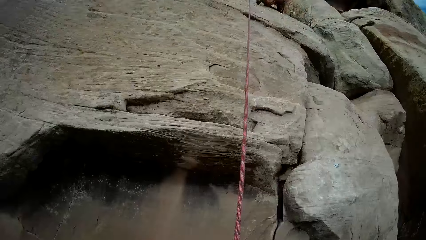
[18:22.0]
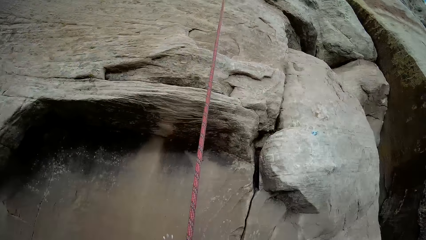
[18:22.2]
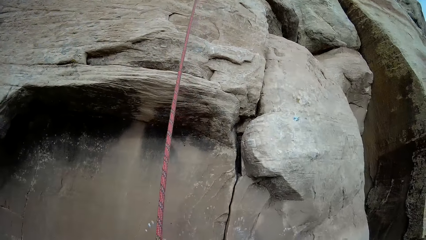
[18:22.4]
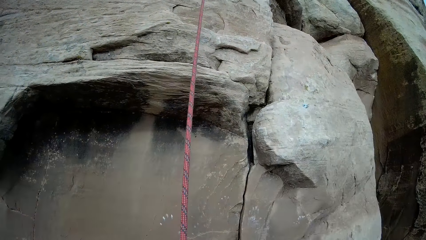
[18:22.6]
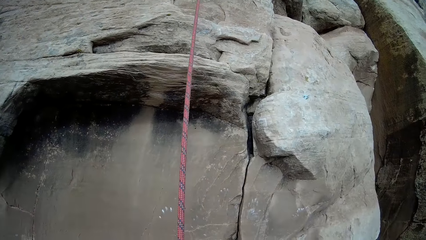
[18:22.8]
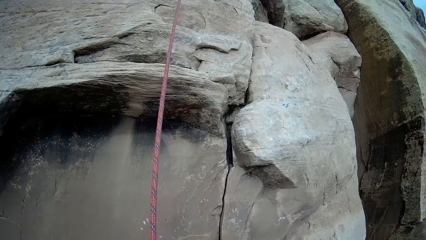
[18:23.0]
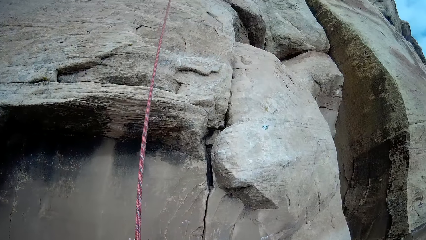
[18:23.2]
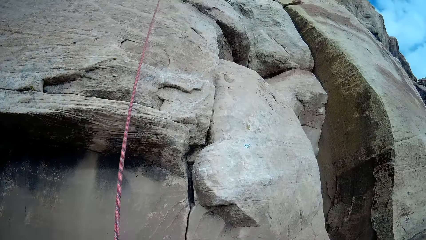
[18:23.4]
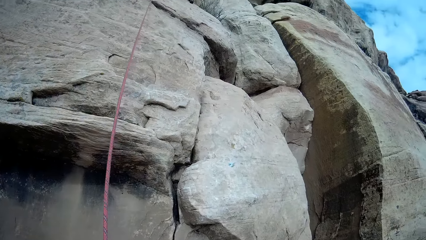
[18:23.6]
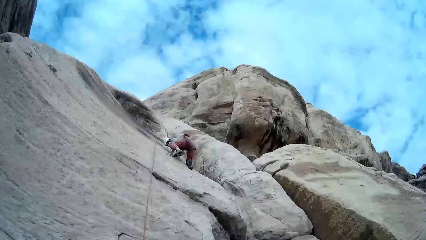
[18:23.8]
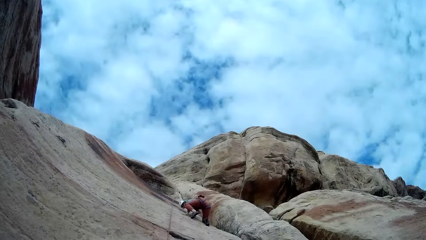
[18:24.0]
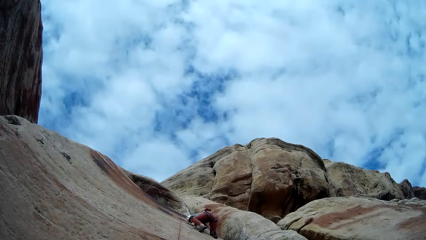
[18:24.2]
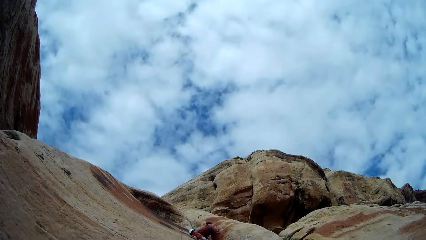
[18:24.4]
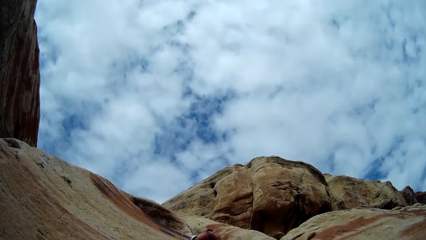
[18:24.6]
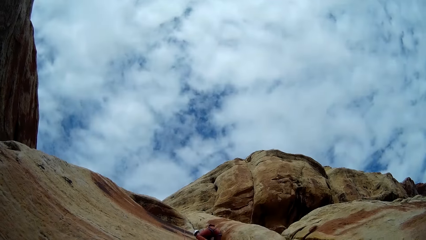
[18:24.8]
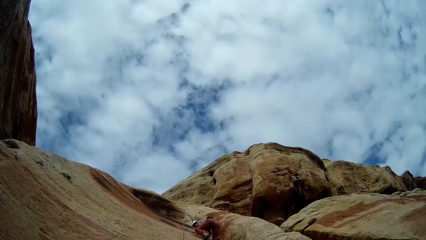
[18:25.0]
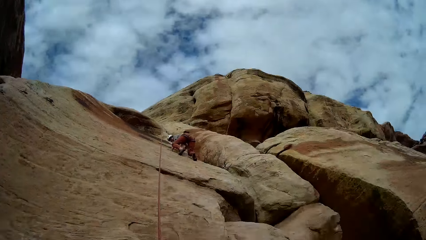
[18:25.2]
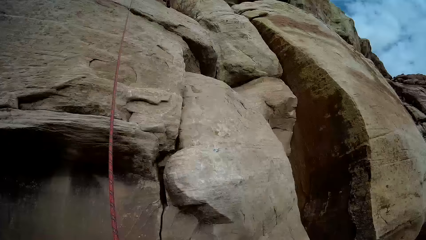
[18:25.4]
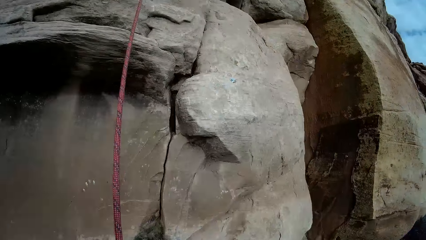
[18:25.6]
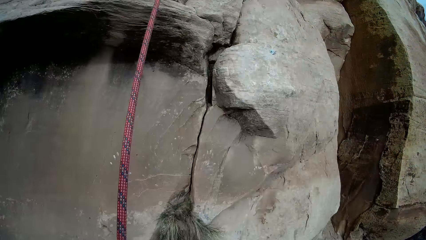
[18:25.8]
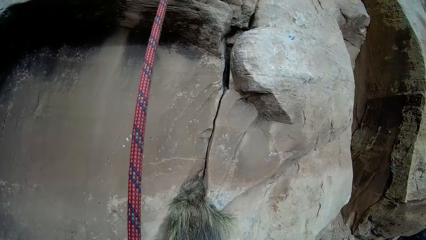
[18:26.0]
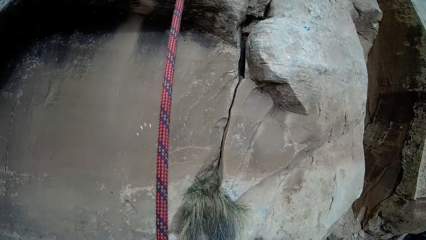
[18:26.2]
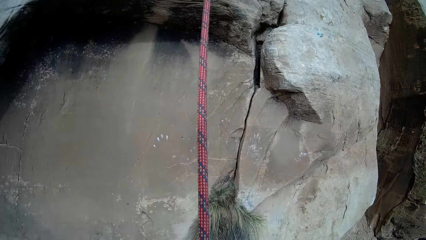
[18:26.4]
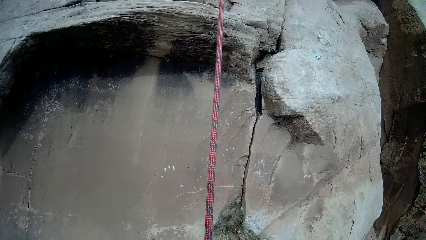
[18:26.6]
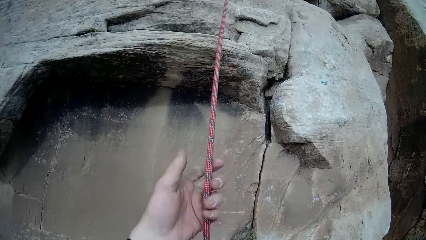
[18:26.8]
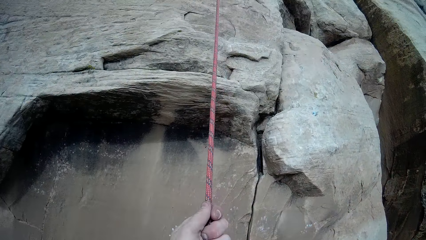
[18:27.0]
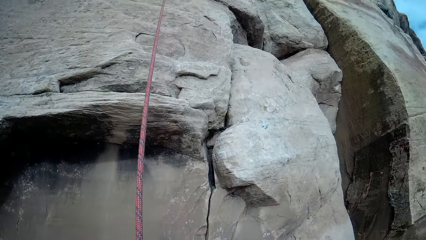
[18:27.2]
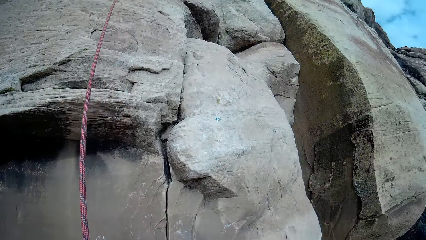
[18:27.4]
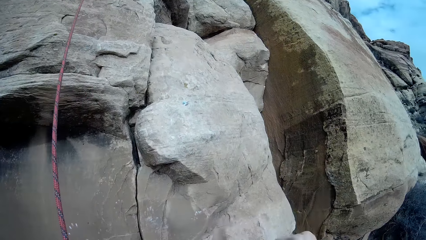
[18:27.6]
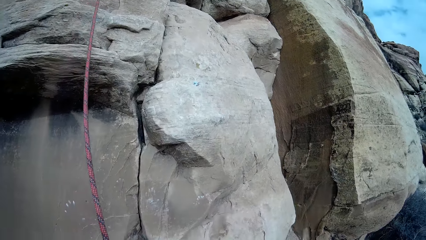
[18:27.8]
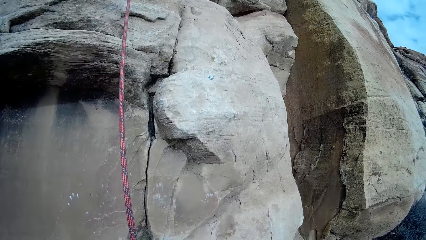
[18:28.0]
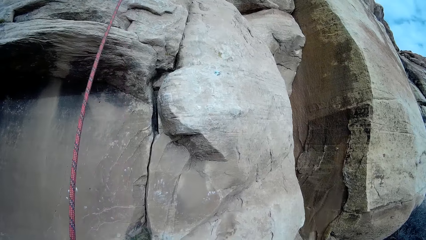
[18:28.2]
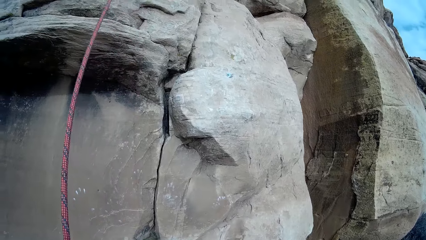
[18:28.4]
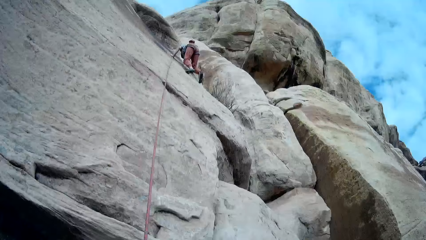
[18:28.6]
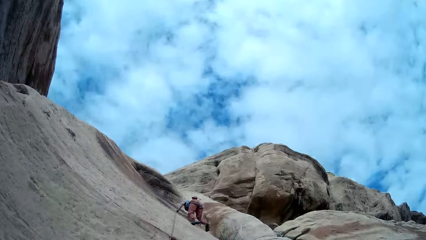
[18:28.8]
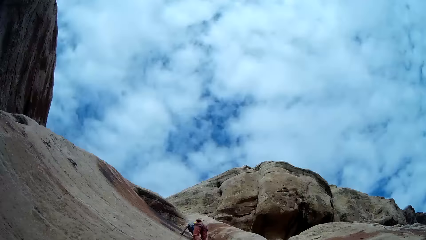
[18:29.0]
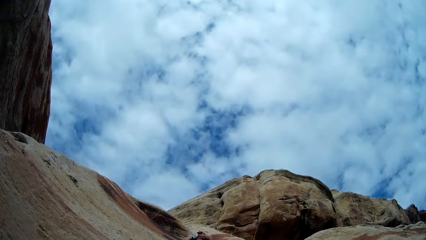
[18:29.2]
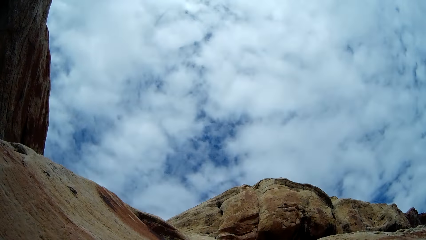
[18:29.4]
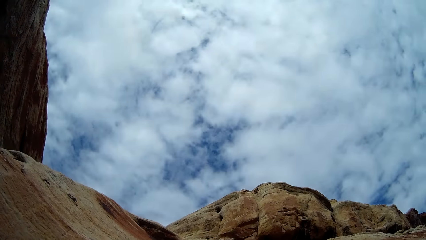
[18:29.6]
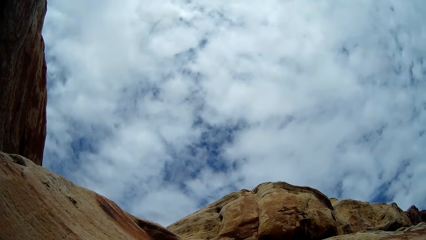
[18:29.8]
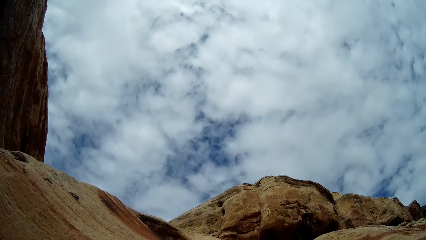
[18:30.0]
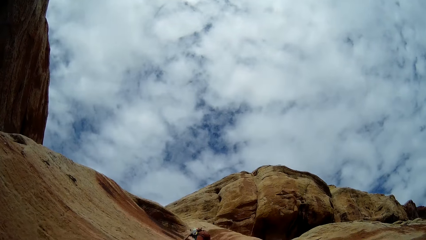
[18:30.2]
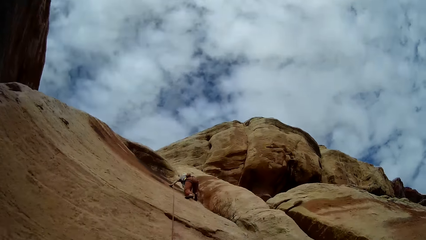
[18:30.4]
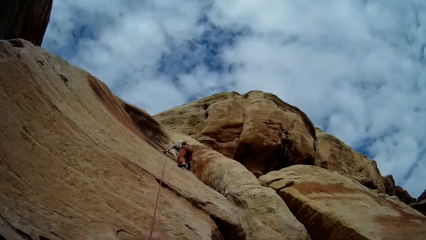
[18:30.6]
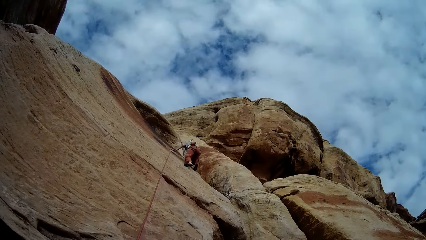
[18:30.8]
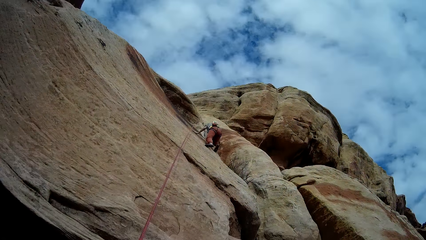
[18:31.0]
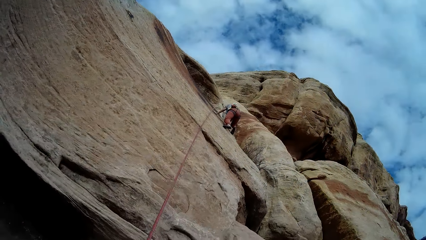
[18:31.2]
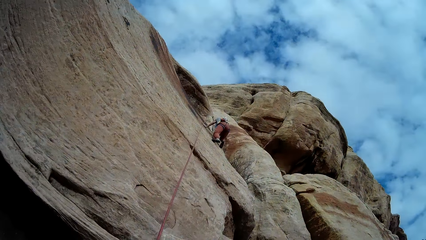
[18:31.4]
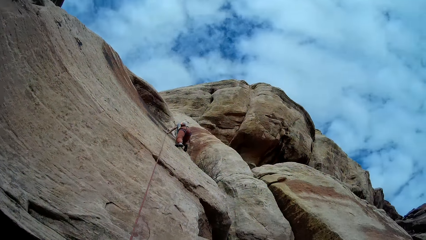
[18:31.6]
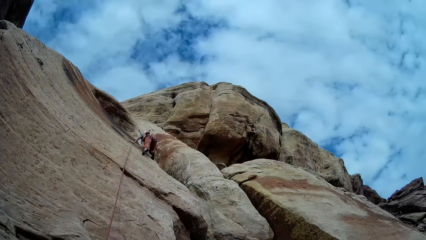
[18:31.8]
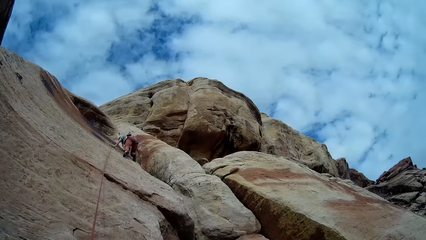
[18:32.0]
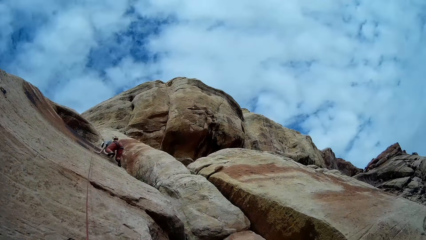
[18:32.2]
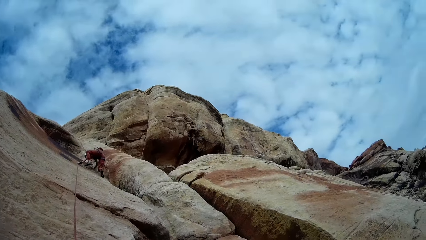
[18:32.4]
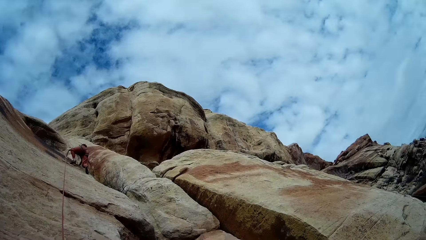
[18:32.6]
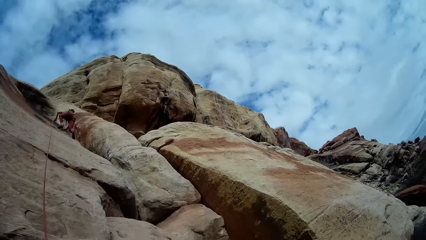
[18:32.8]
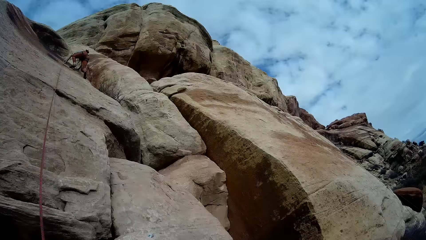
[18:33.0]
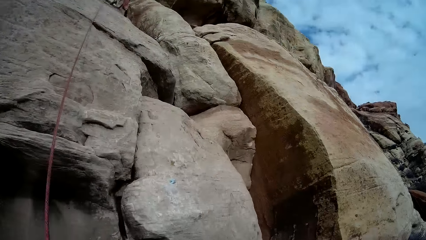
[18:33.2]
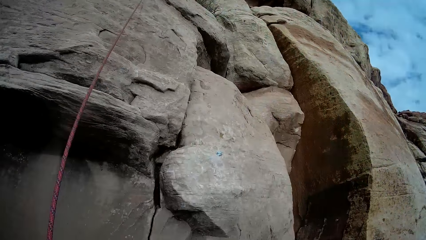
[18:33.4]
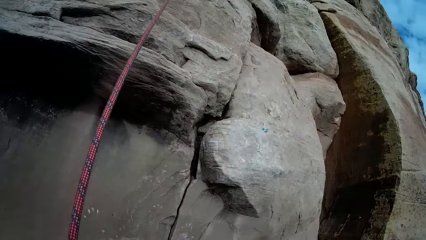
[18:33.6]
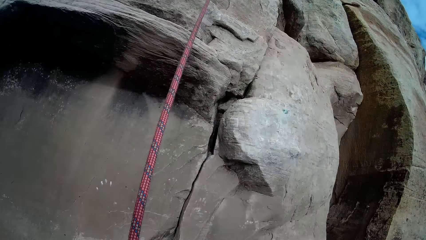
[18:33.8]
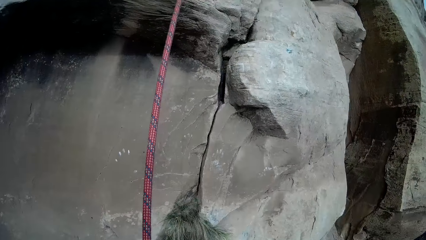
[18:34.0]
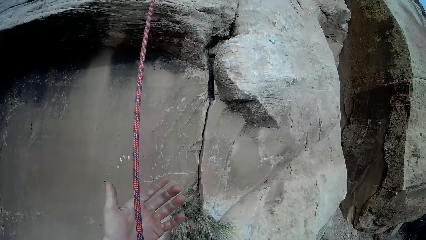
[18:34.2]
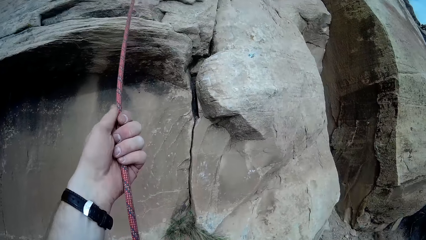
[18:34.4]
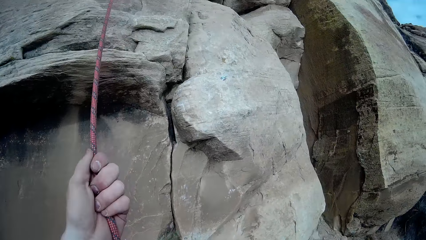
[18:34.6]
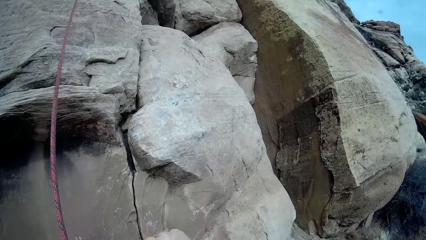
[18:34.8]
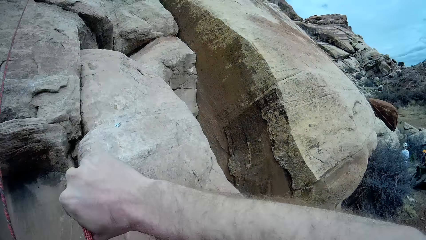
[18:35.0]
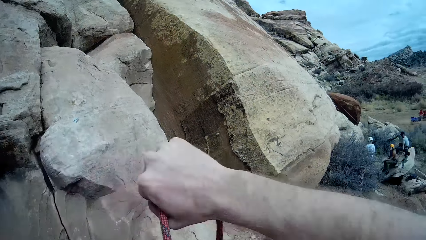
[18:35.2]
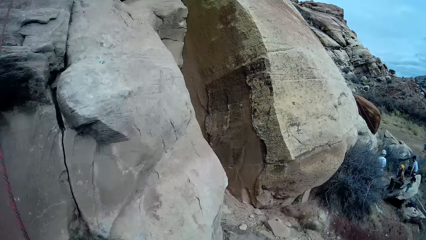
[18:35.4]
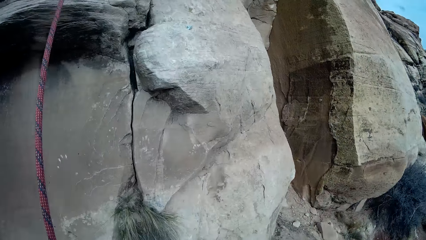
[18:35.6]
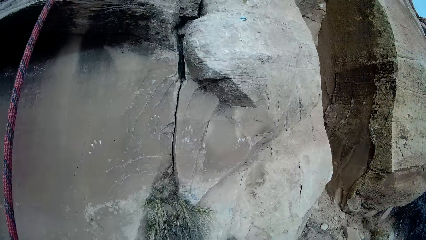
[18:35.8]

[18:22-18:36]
The camera wearer adjusts the rope. They pull the rope. They look around. A man climbs the mountain. The camera wearer pulls the rope.

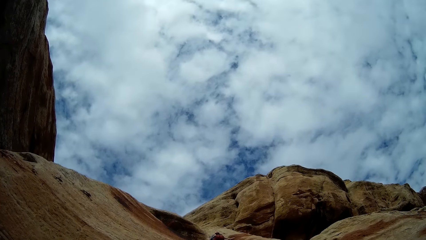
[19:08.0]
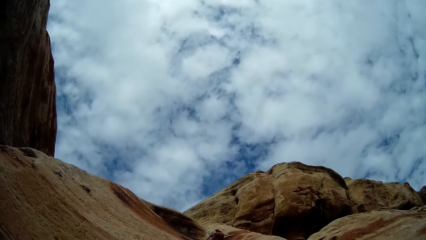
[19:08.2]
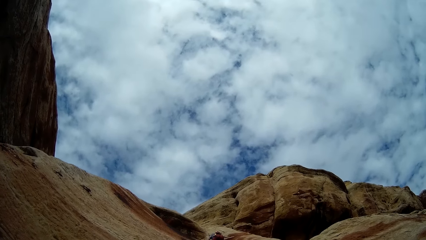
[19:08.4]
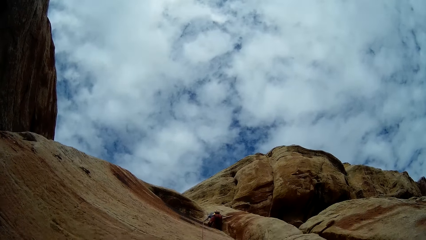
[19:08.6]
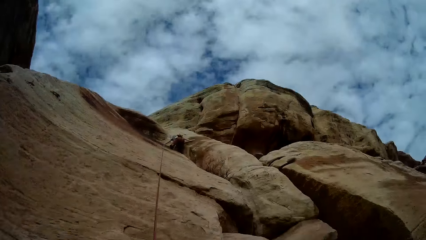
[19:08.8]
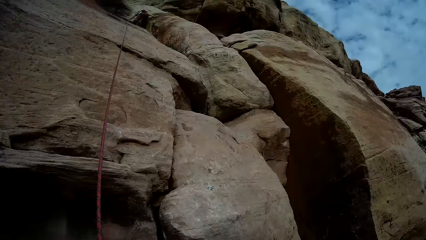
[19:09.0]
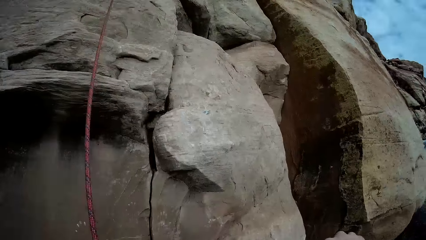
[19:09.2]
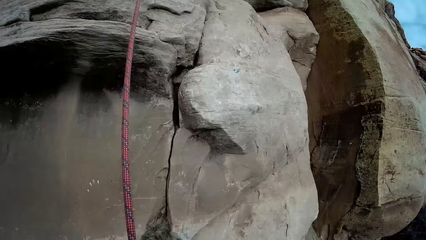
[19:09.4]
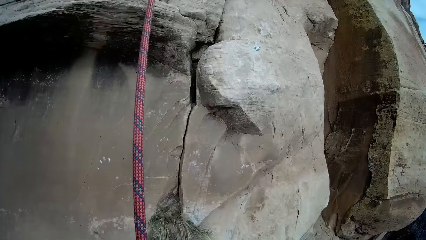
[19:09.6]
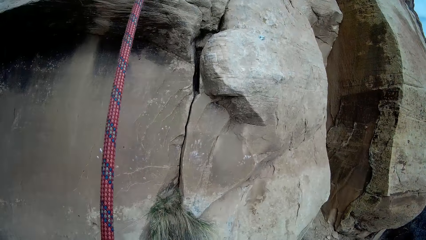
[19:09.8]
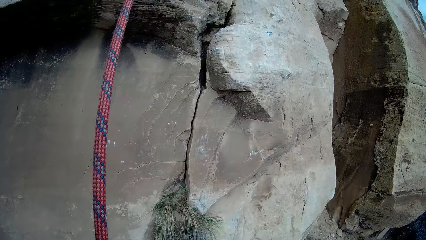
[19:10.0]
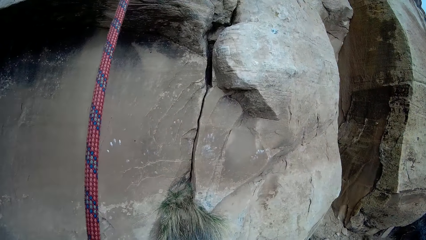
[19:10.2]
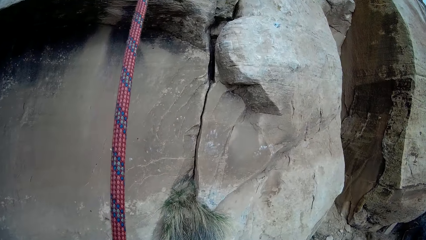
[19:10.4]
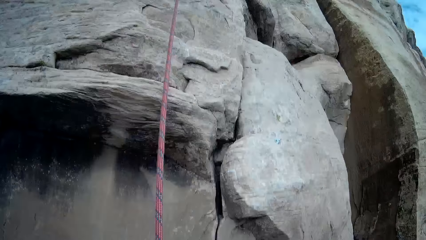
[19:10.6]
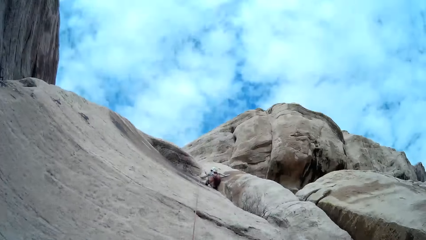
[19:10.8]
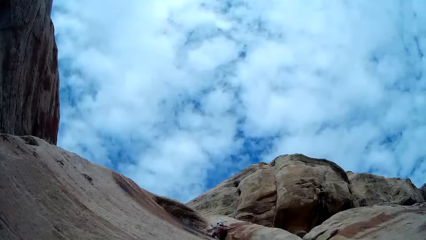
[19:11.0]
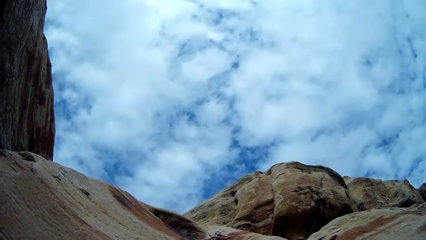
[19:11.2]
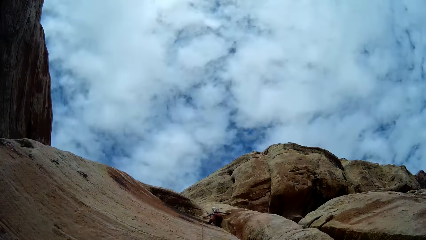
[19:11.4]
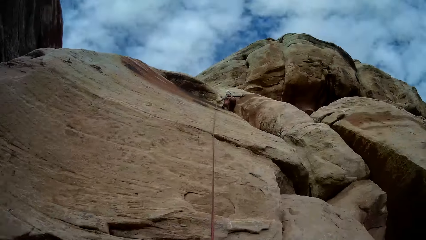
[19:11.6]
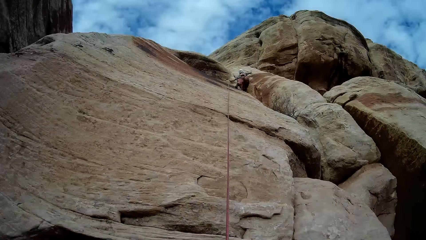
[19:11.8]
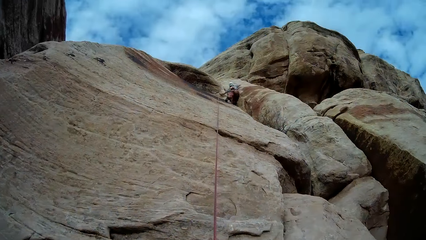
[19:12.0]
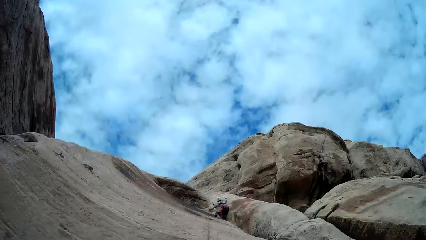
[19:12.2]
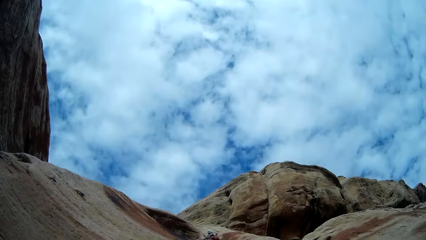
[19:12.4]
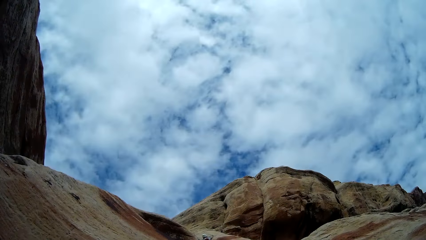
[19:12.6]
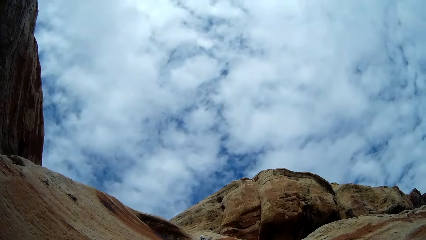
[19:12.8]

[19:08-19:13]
The camera wearer adjusts the rope. They look at the man.
